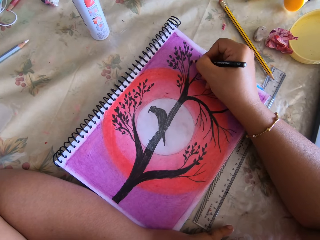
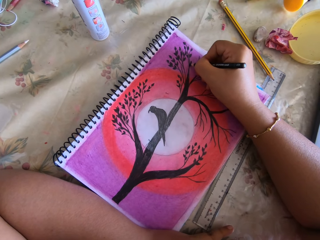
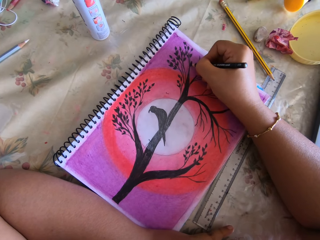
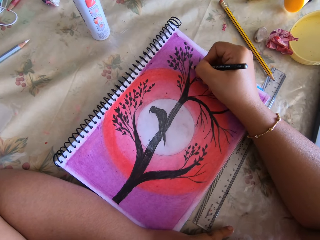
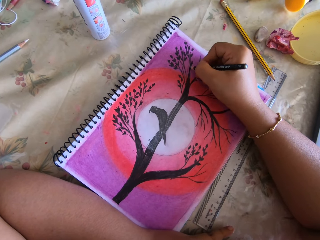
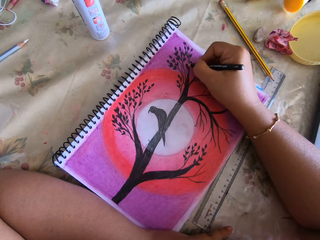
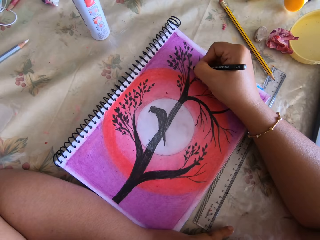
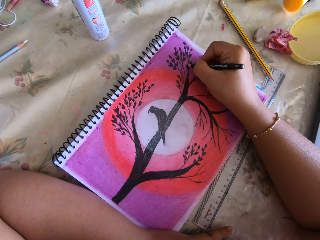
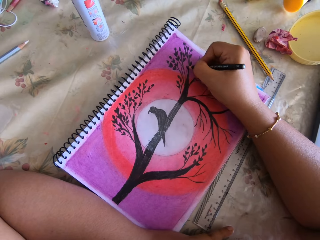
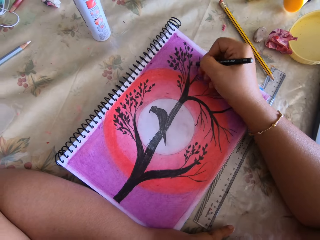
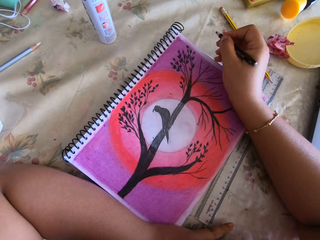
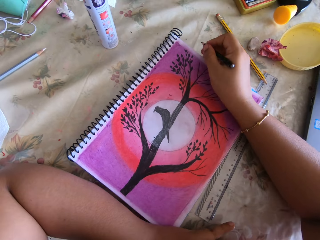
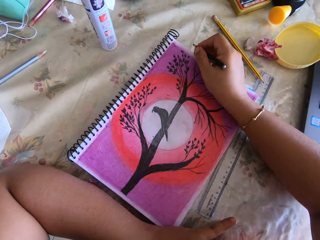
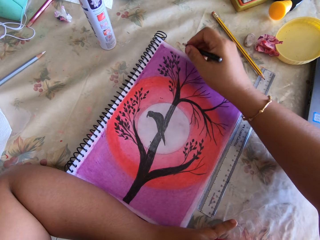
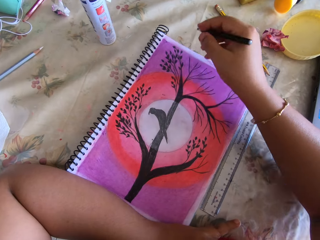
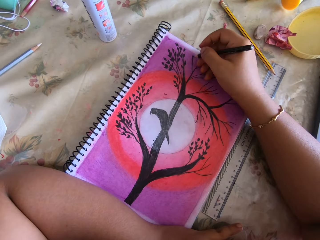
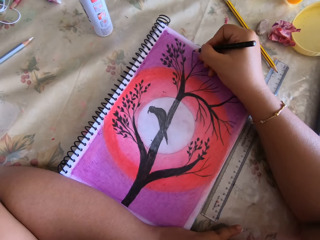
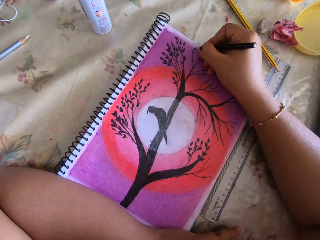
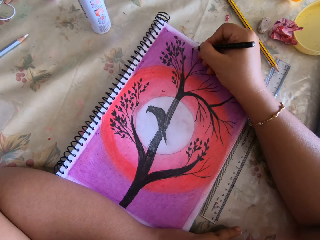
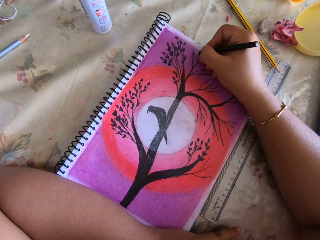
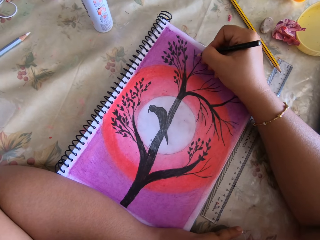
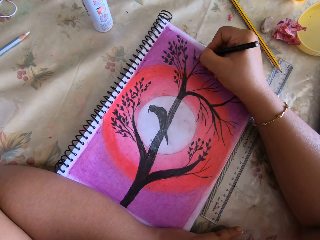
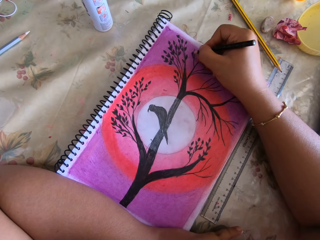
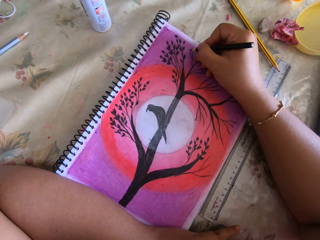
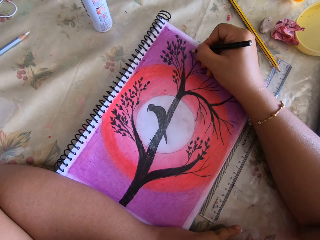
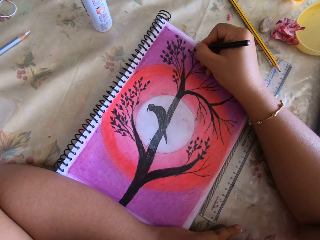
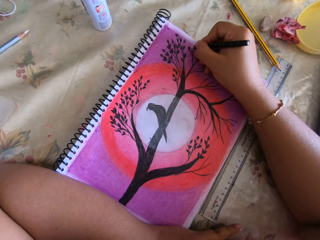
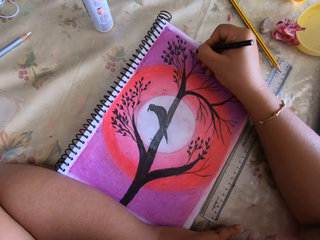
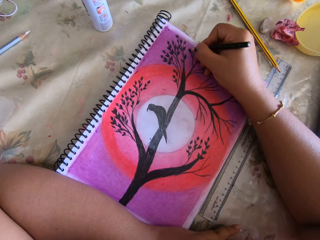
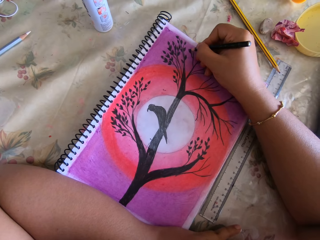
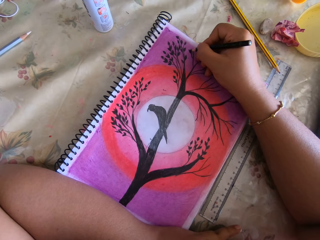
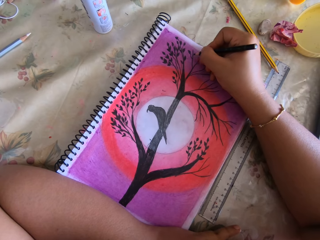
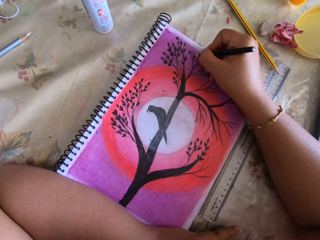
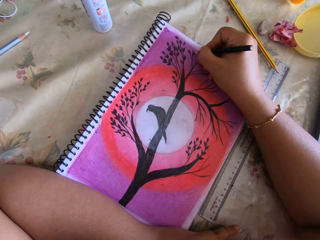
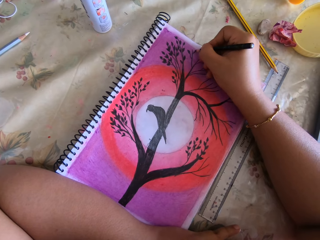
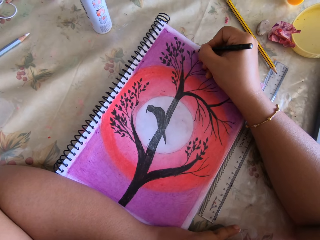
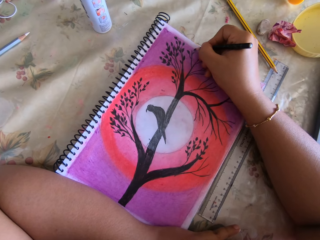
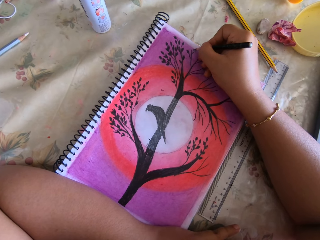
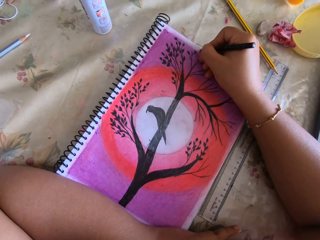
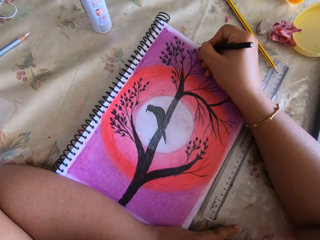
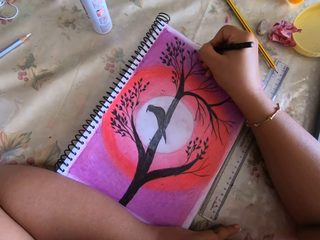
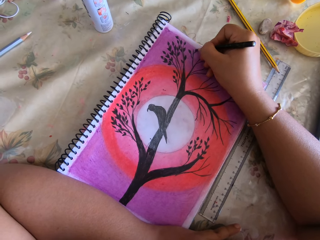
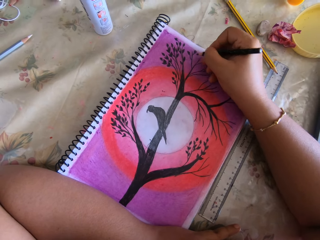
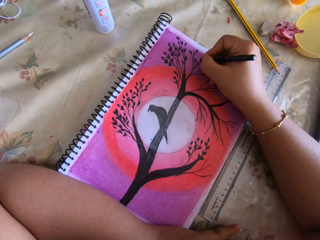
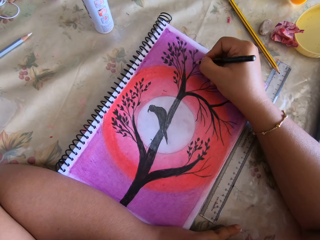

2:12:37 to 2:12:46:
The camera wearer adjusts the notebook on the table with her right hand. She slides the book partially. She draws a picture in the notebook with the coloring pencil with her right hand.

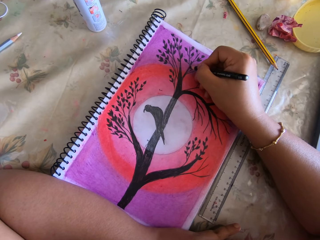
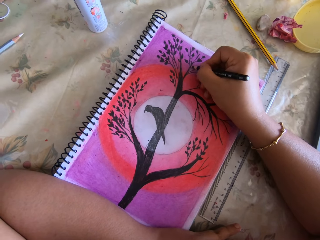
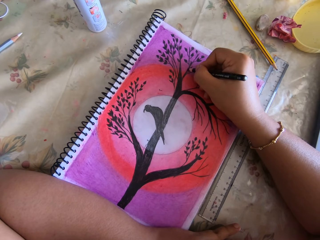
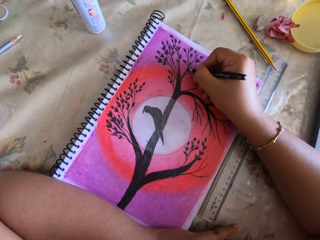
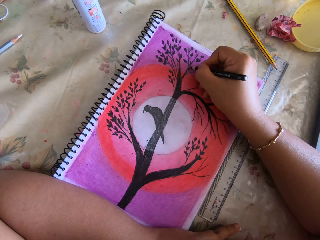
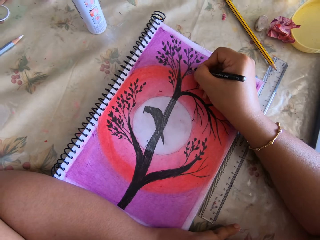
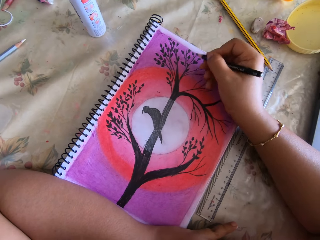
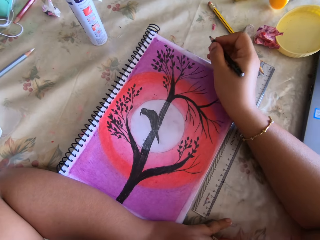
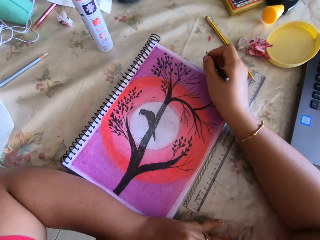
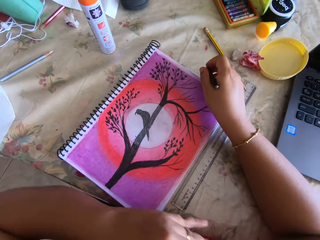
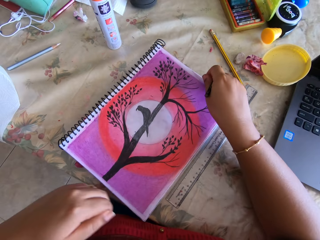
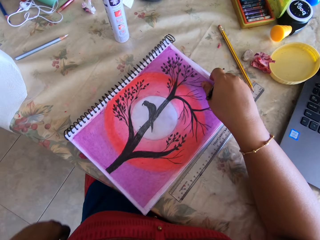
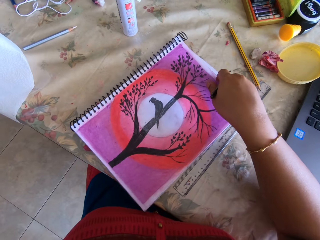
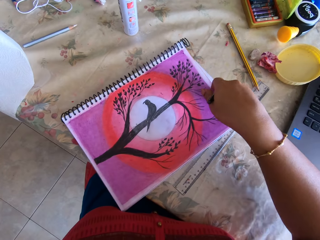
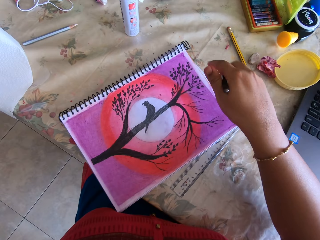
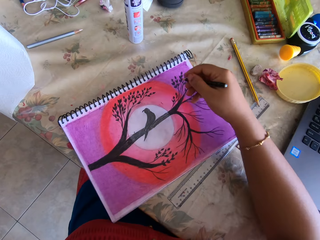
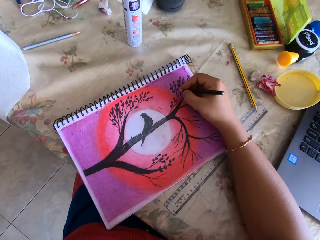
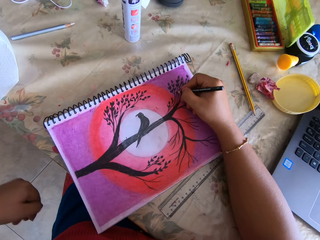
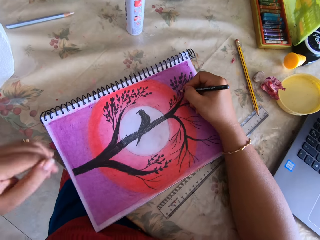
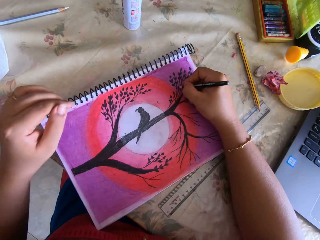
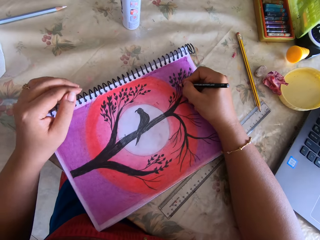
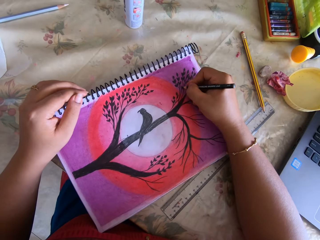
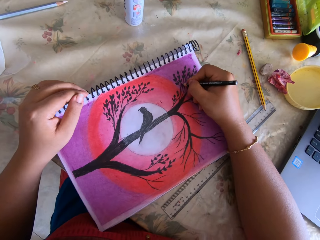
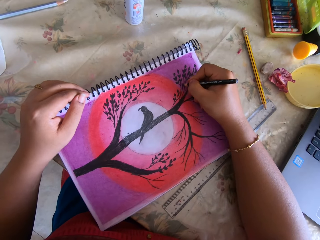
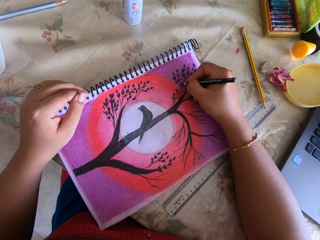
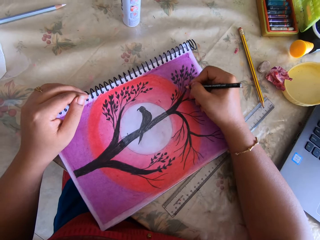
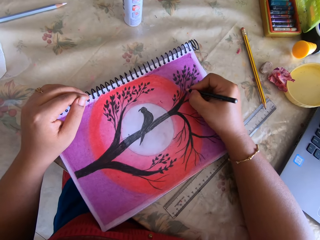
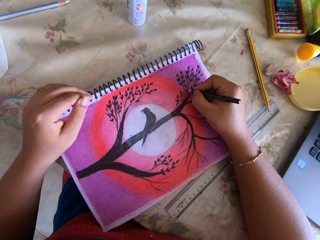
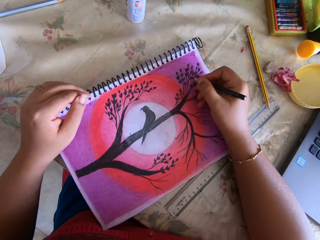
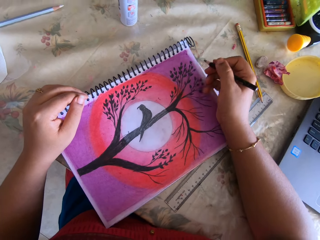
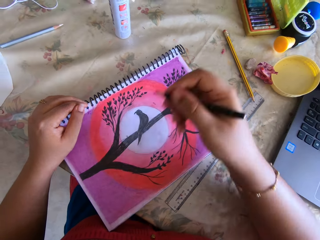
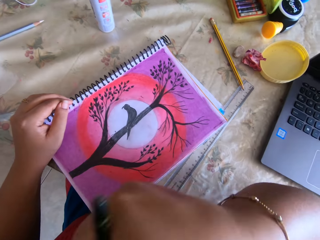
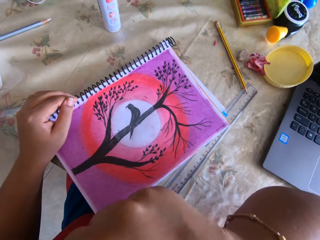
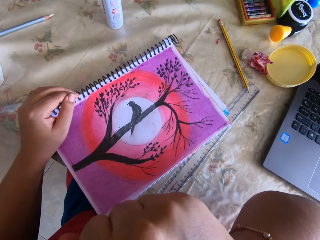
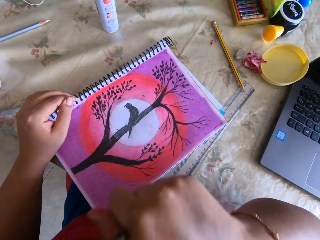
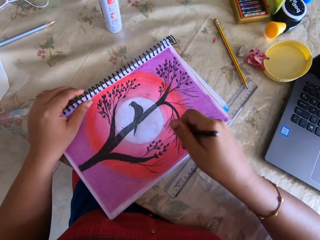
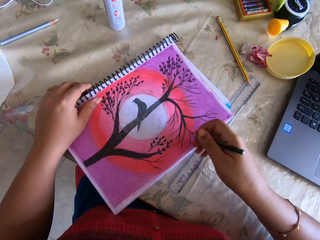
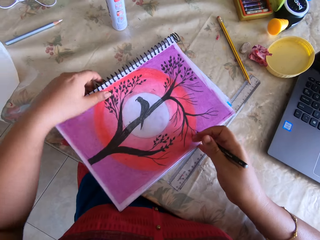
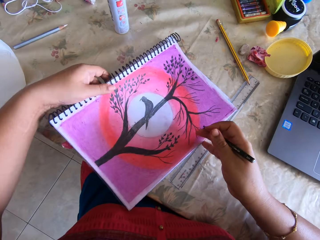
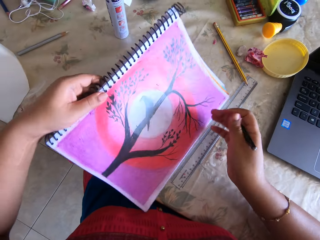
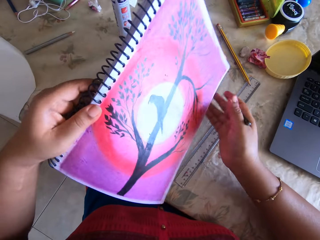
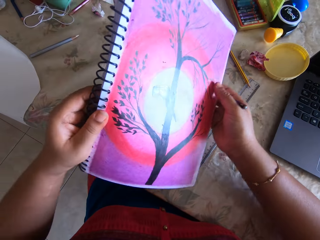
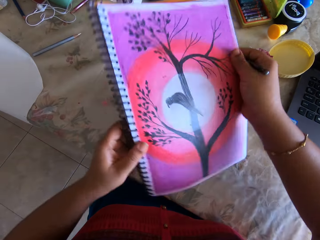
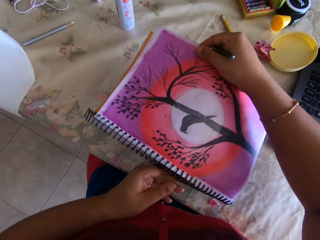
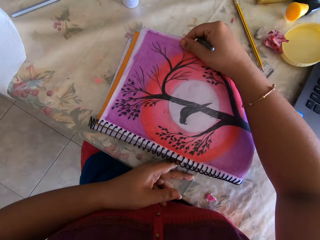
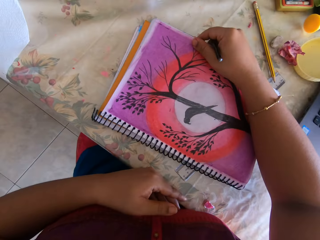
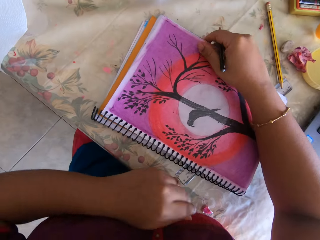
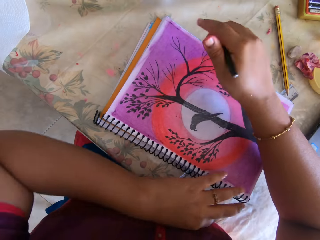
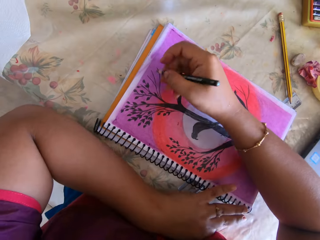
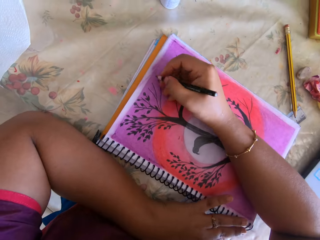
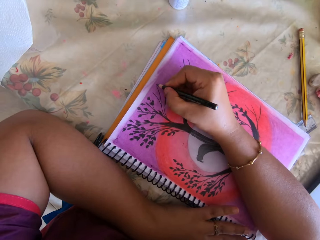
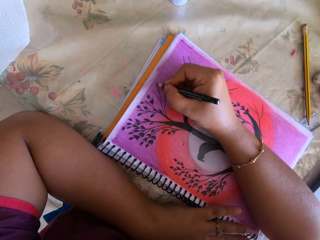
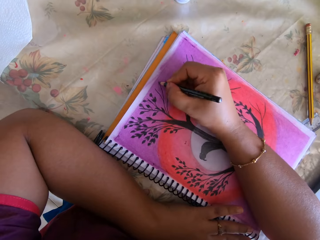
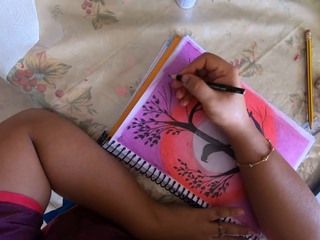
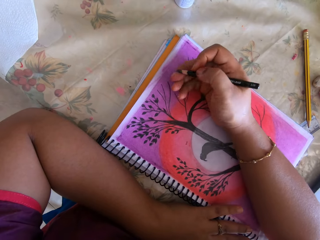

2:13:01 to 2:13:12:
The camera wearer lifts her left hand from the table and adjusts the notebook on the table with her right hand. She slides the book partially. She draws a picture in the notebook with the coloring pencil with her right hand. She lifts the notebook from the table with both hands. She holds the book in her hands. She adjusts the notebook with both hands, places the notebook on the table with both hands, and places her left hand on the table. She draws a picture in the notebook with the coloring pencil with her right hand.
